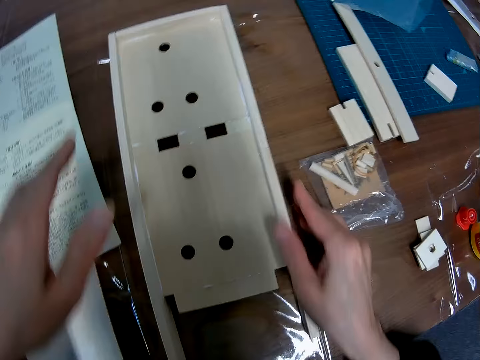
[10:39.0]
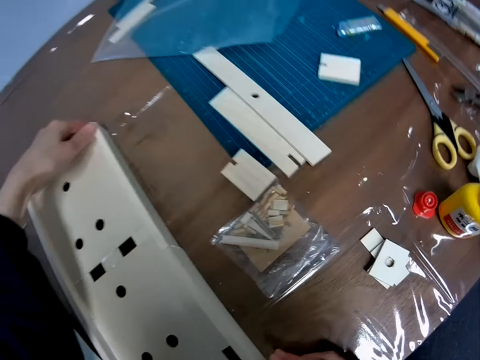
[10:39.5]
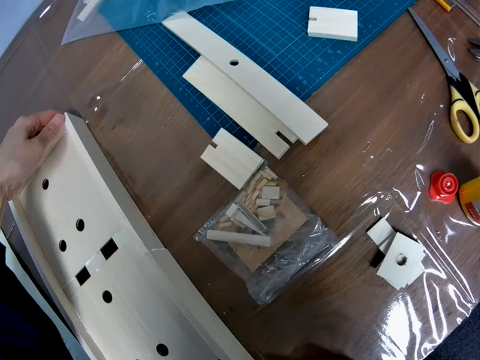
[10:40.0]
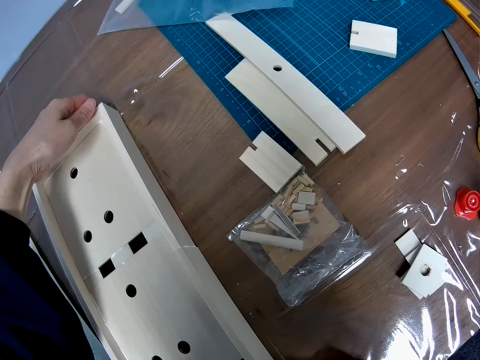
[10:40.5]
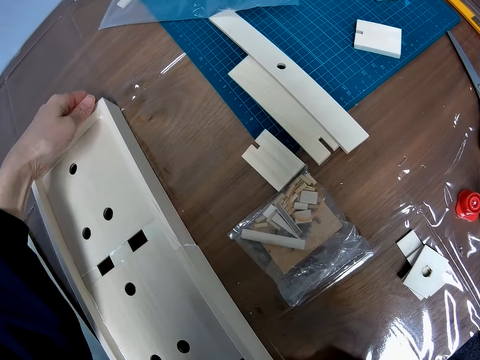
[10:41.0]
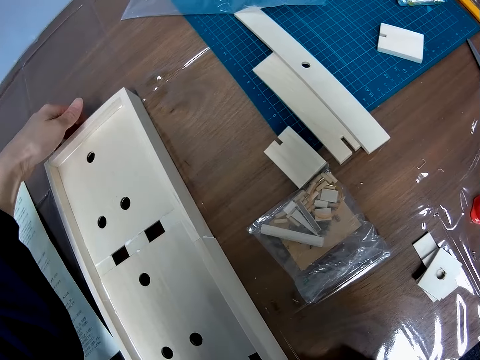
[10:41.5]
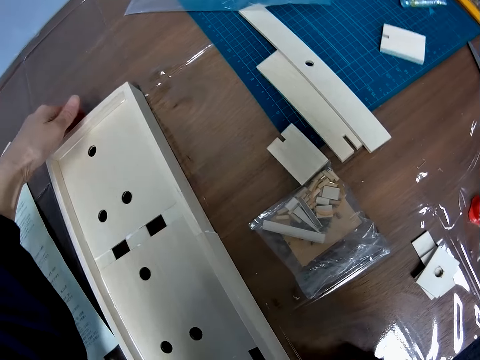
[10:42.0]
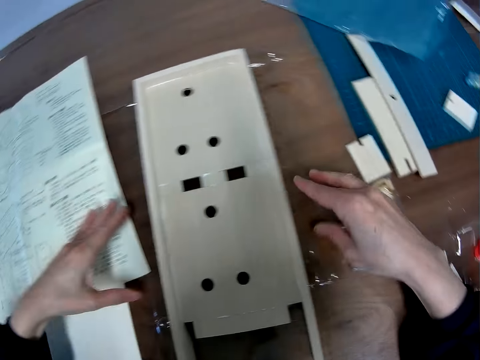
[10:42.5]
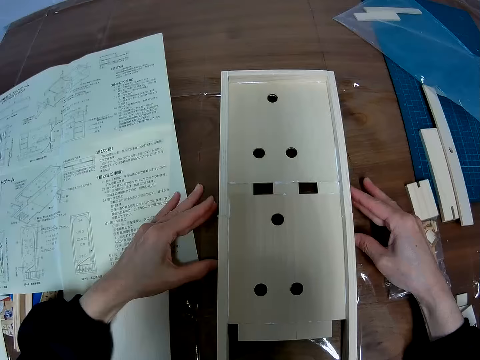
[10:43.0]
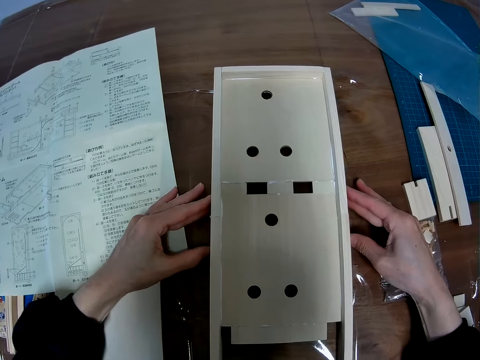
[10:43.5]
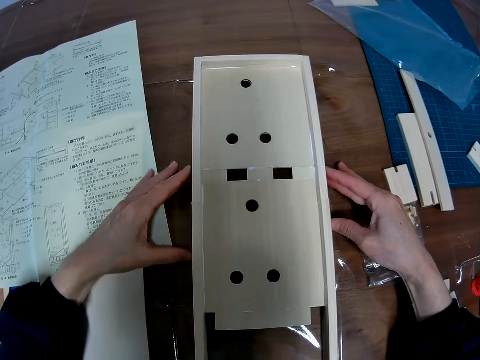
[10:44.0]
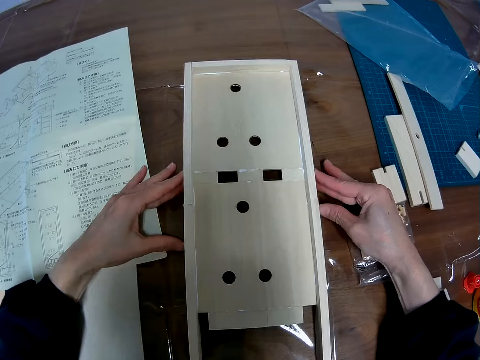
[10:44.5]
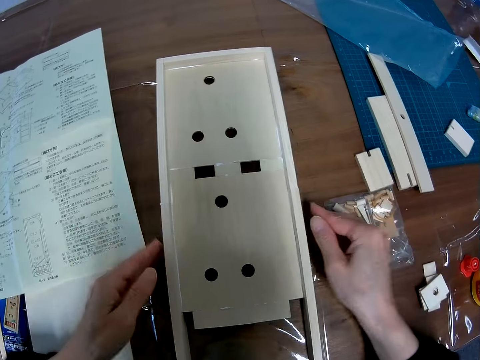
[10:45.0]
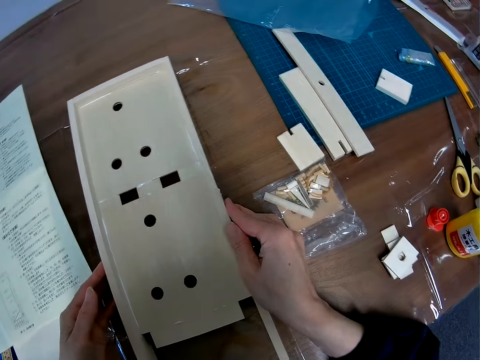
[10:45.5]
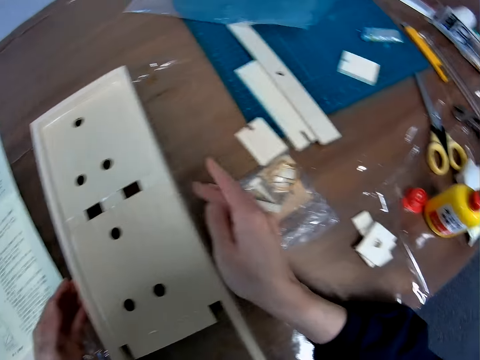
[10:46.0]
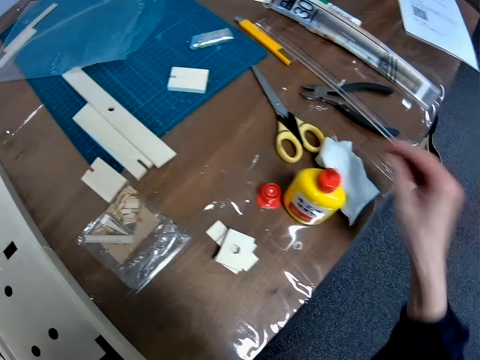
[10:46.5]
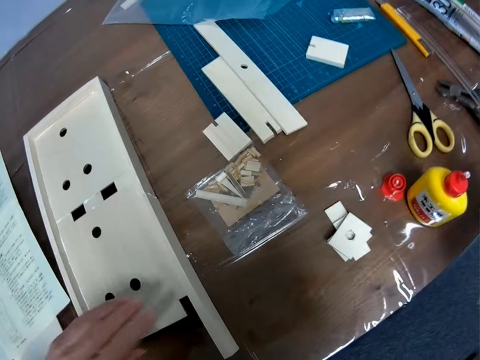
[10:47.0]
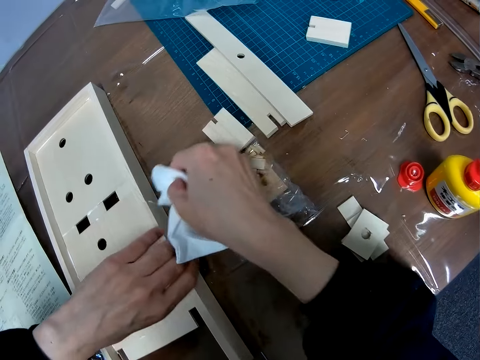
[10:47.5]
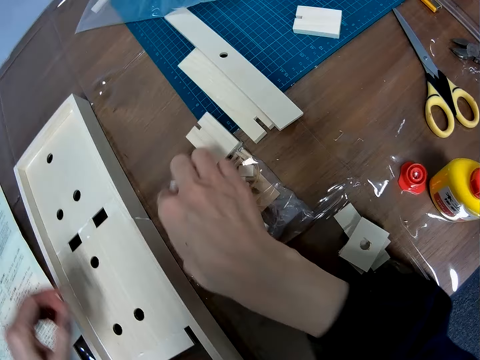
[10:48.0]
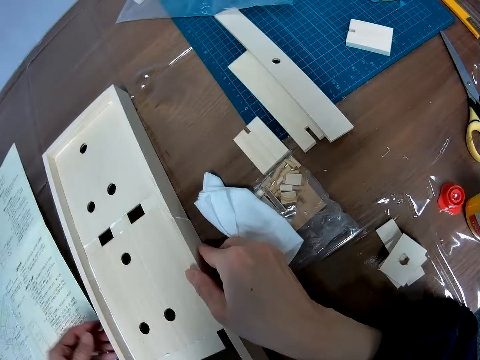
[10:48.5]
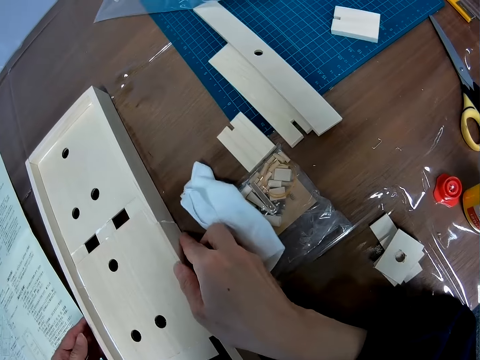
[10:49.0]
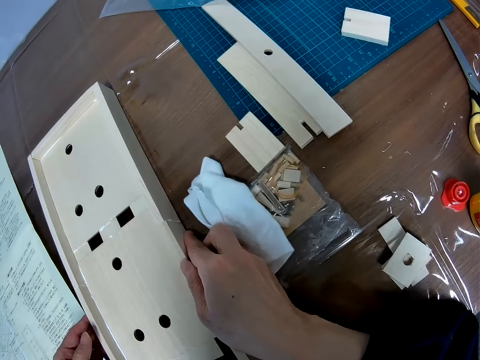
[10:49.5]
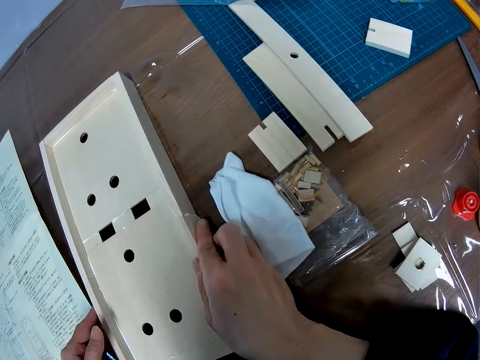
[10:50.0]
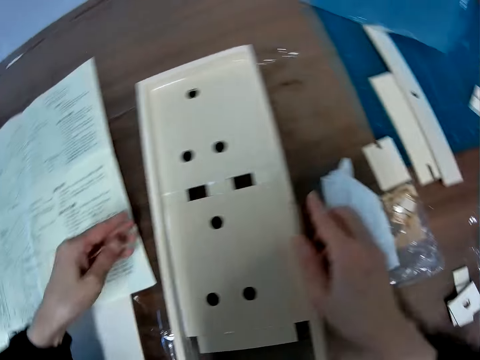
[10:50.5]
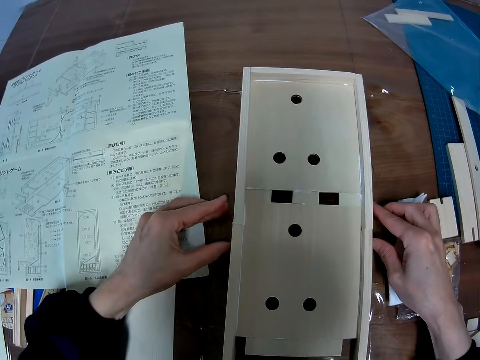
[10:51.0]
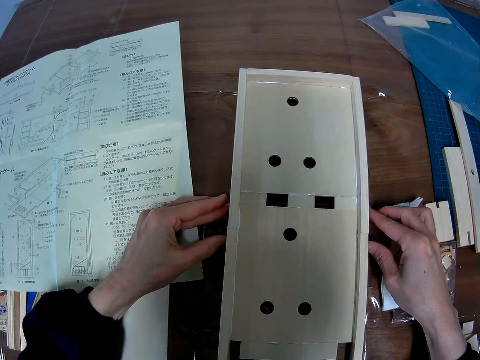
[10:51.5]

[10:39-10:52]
The camera wearer touches the sides of the wooden mechanical model. They pick up the cloth from the table again. They drop the cloth on the table. They touch the sides of the wooden mechanical model. They fix something.

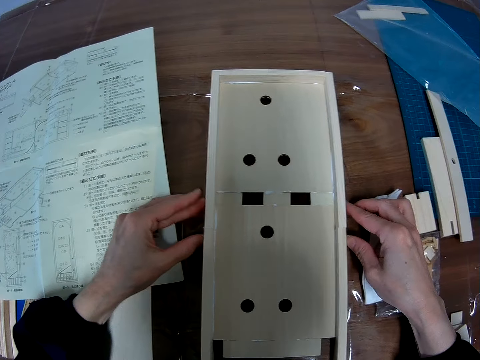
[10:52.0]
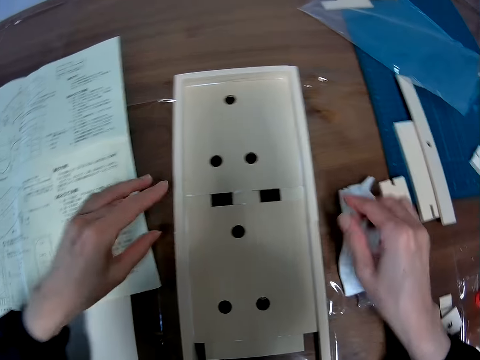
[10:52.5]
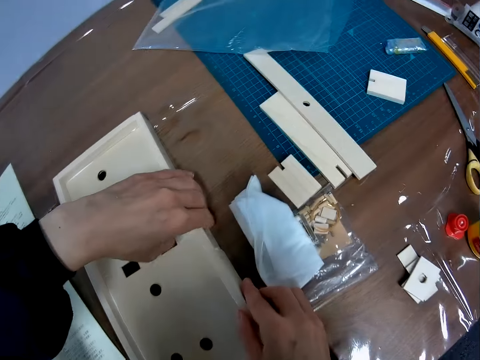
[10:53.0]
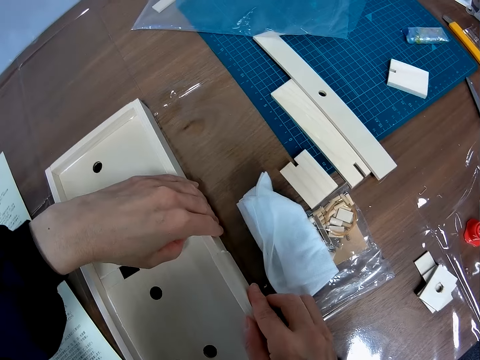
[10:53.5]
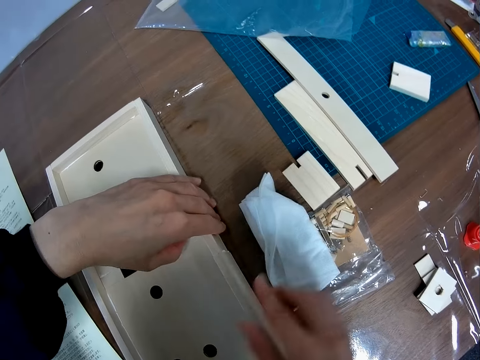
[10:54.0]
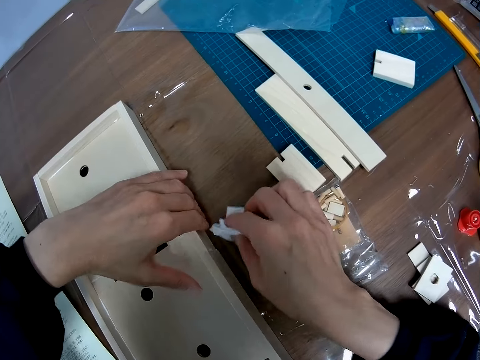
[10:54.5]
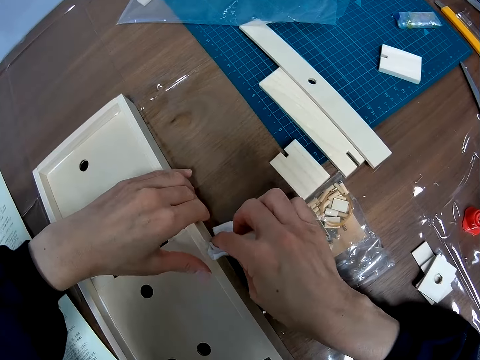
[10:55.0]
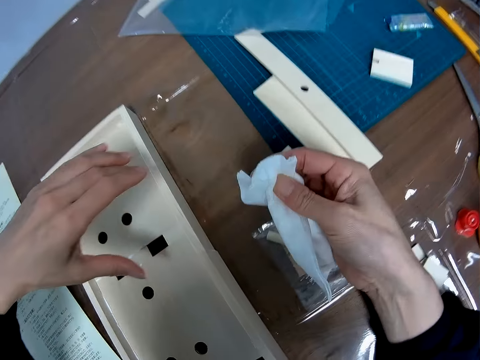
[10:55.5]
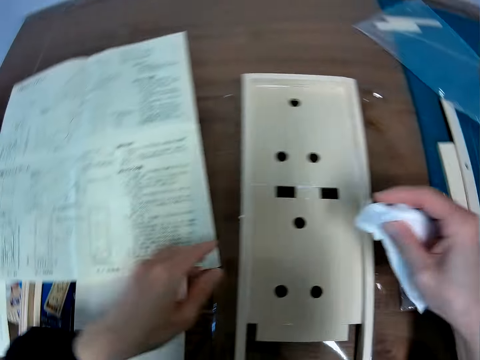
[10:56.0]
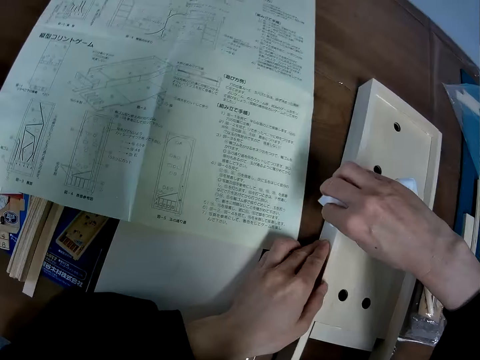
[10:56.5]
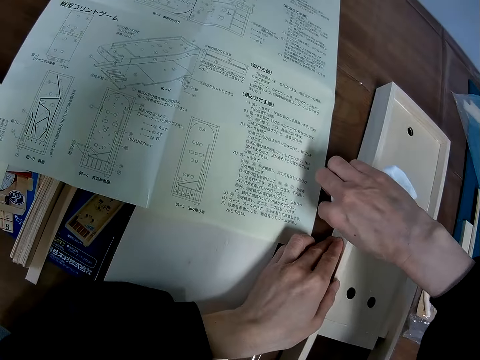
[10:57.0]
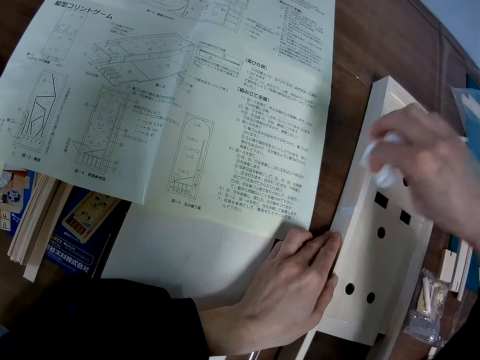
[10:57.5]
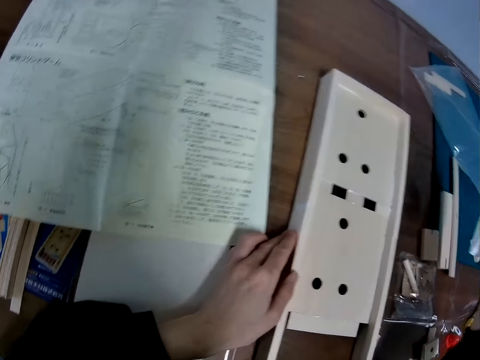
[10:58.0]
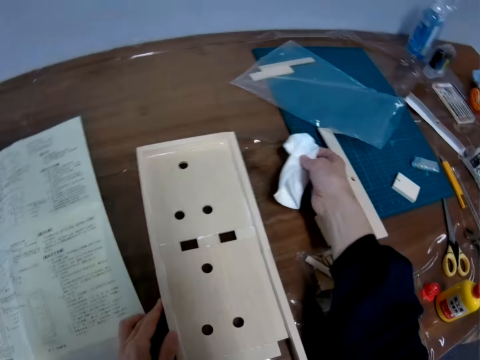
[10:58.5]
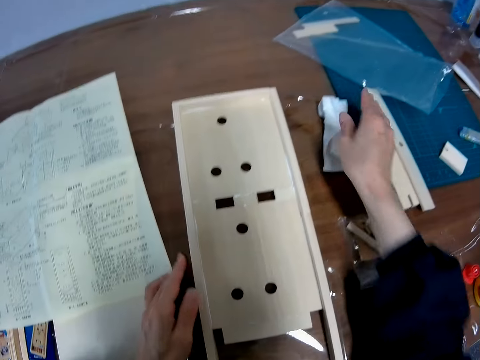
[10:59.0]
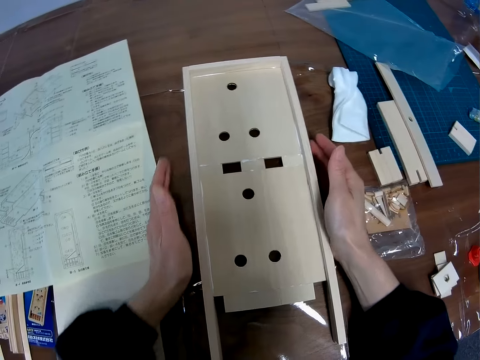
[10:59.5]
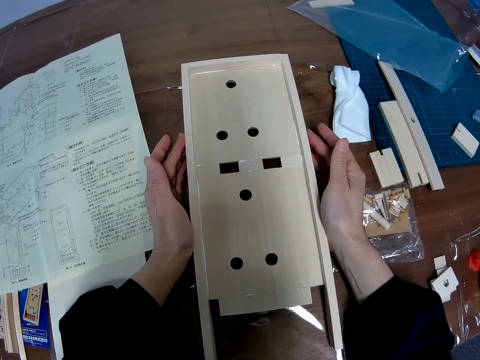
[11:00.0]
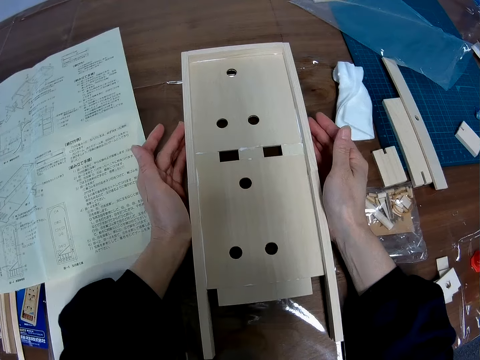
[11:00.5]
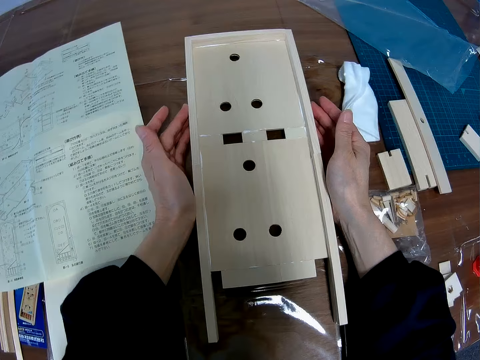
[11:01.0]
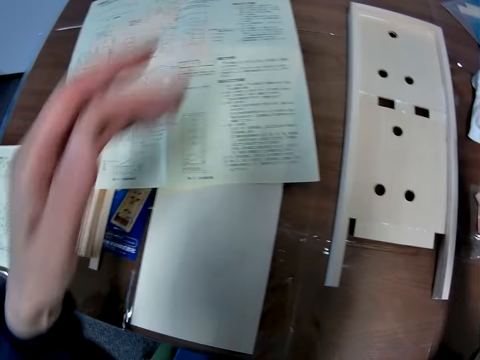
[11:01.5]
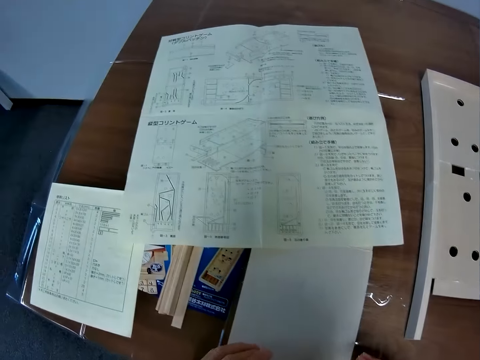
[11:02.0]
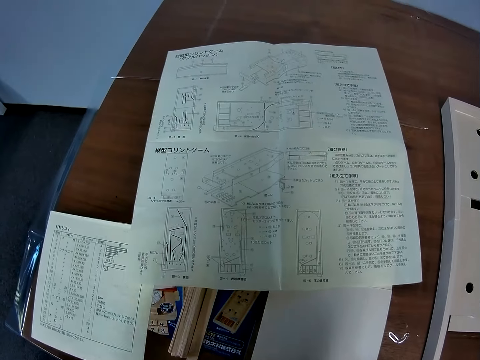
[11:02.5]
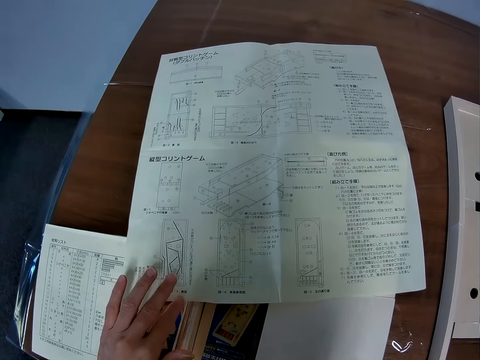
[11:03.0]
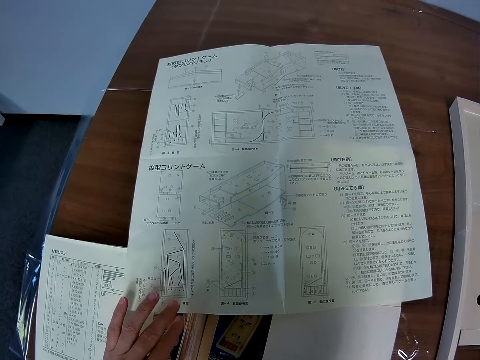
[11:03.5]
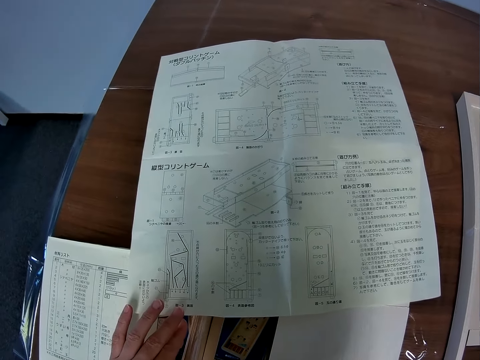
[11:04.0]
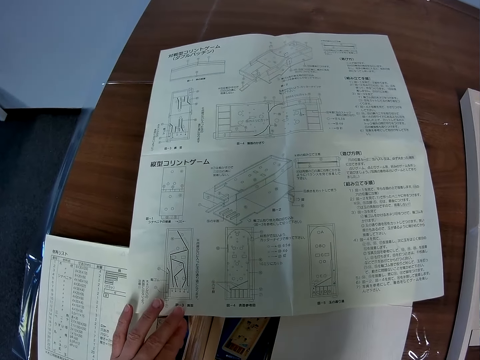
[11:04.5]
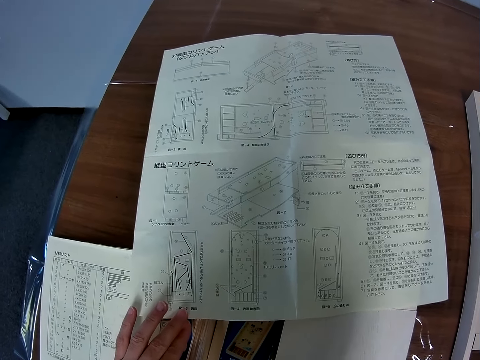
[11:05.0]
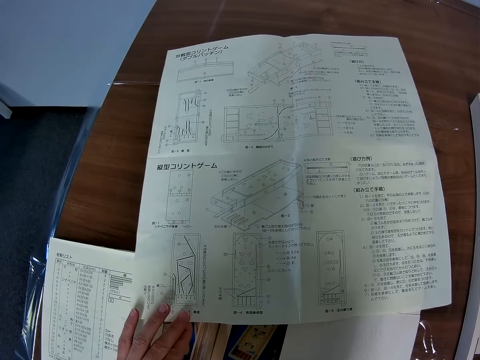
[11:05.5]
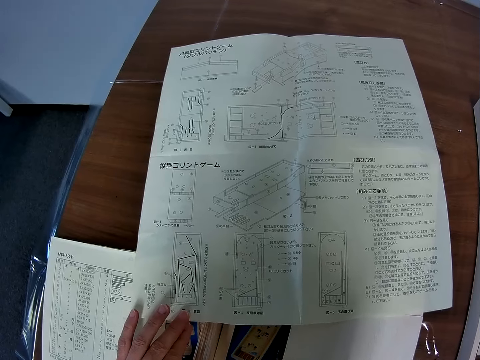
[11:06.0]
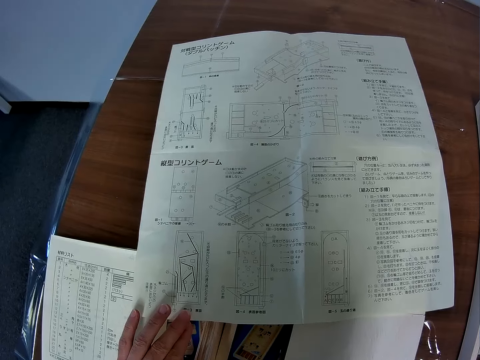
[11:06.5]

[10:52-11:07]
The camera wearer picks up the cloth from the table again. They touch the right side of the wooden mechanical model with the cloth. They wipe the glue off something. They touch the left side of the wooden mechanical model with the cloth. They drop the cloth on the table. They move the wooden mechanical model along the surface of the table. They look at the blueprint and touch the blueprint.
